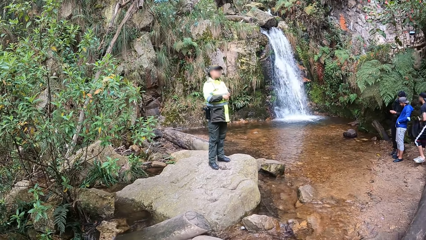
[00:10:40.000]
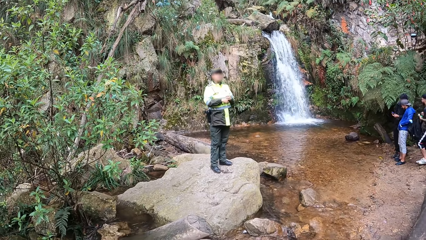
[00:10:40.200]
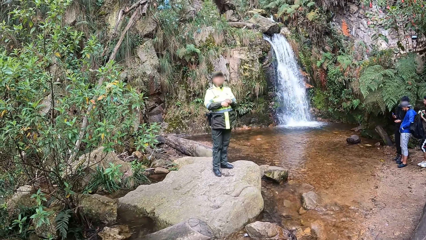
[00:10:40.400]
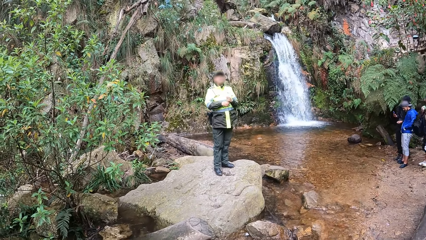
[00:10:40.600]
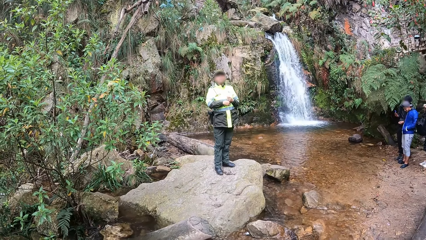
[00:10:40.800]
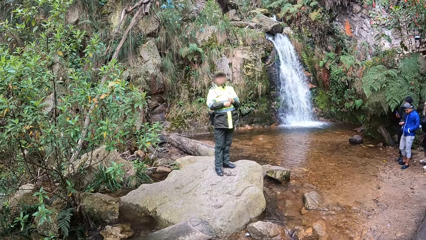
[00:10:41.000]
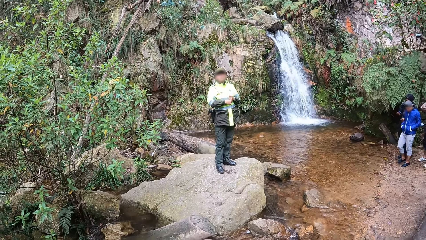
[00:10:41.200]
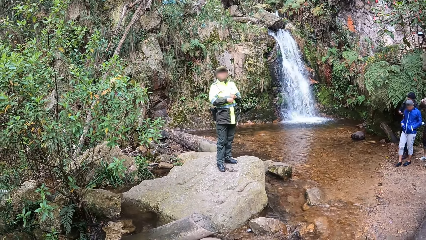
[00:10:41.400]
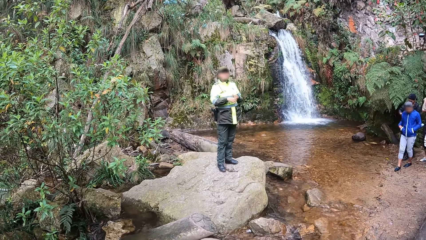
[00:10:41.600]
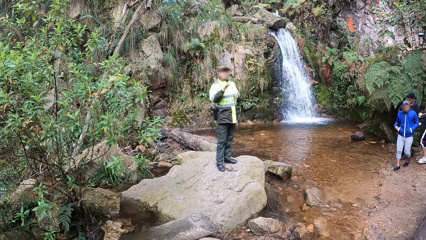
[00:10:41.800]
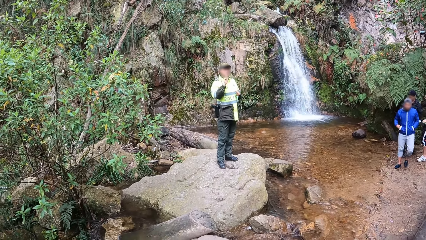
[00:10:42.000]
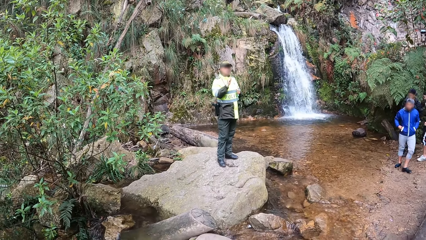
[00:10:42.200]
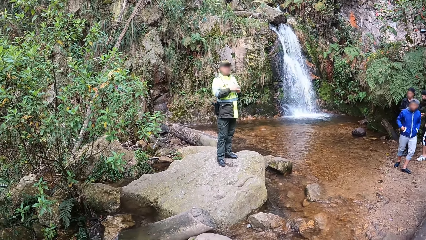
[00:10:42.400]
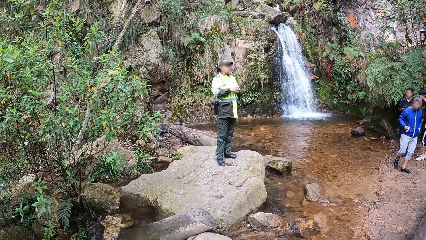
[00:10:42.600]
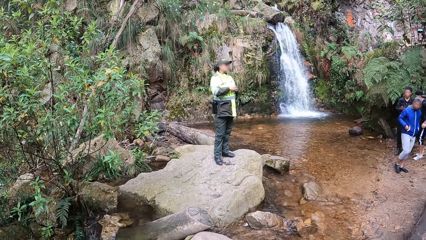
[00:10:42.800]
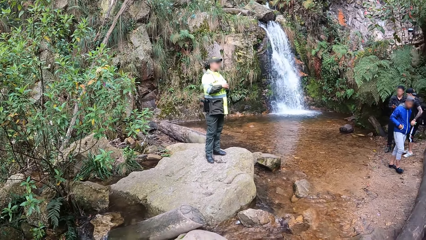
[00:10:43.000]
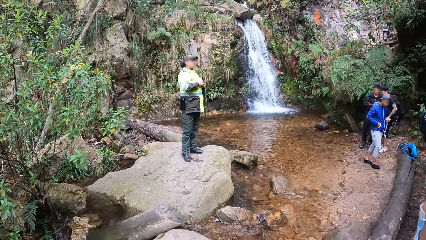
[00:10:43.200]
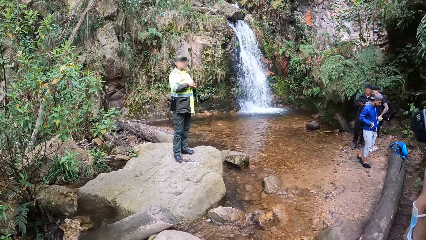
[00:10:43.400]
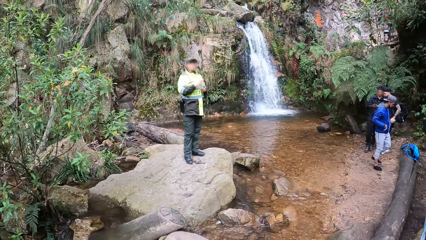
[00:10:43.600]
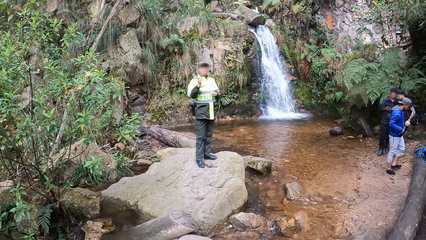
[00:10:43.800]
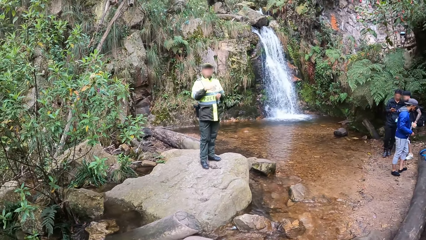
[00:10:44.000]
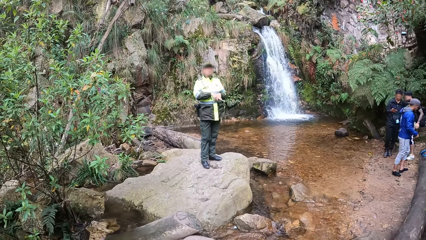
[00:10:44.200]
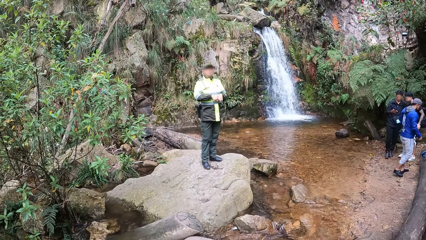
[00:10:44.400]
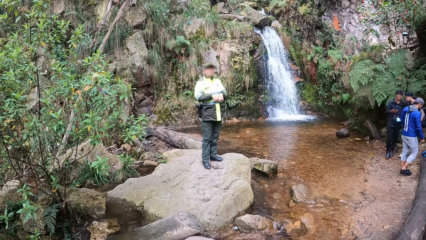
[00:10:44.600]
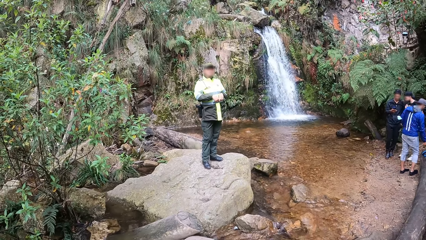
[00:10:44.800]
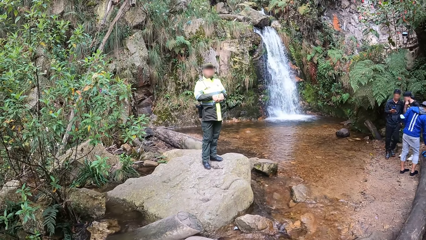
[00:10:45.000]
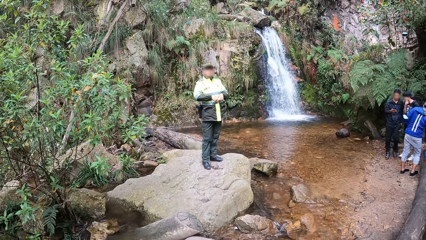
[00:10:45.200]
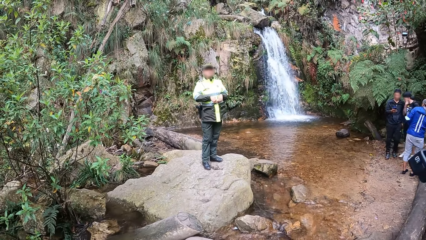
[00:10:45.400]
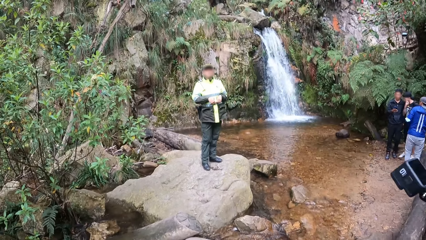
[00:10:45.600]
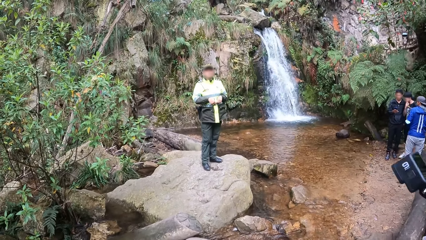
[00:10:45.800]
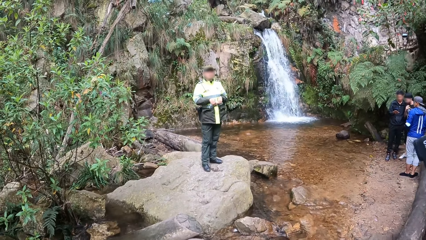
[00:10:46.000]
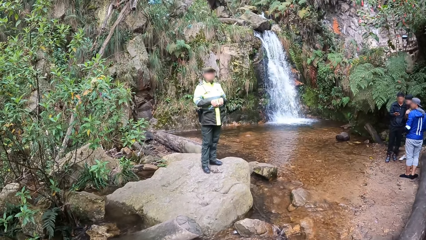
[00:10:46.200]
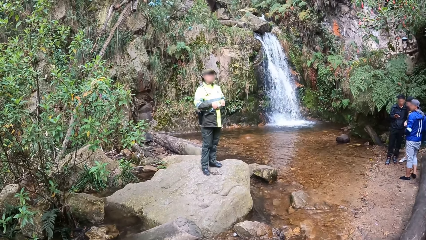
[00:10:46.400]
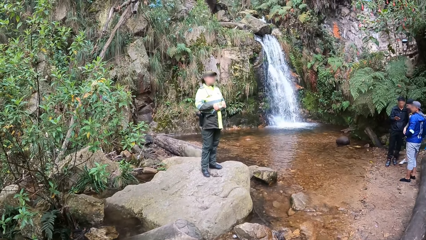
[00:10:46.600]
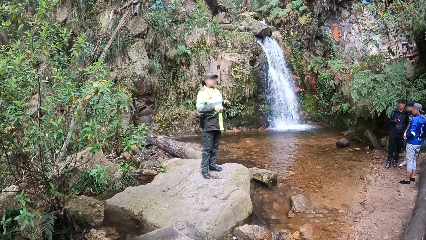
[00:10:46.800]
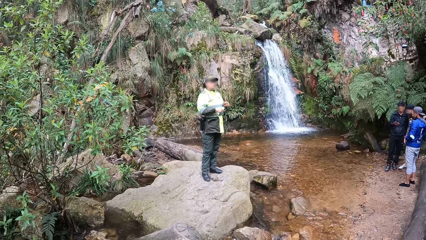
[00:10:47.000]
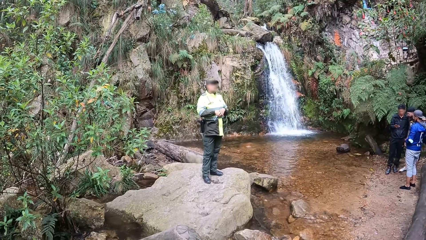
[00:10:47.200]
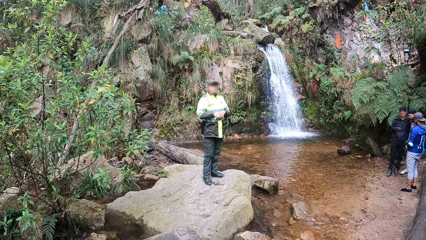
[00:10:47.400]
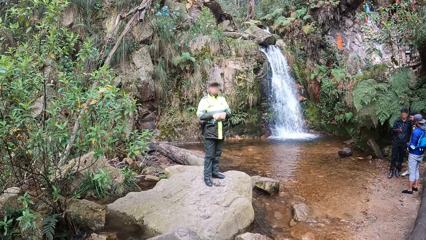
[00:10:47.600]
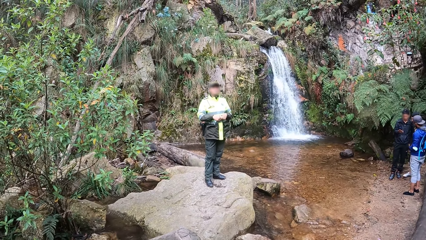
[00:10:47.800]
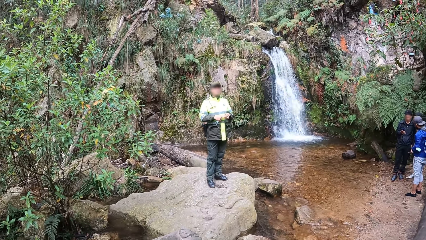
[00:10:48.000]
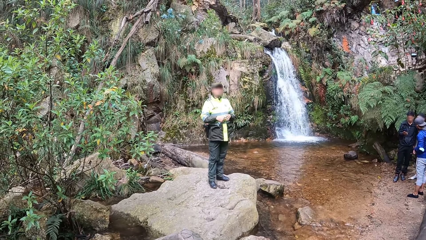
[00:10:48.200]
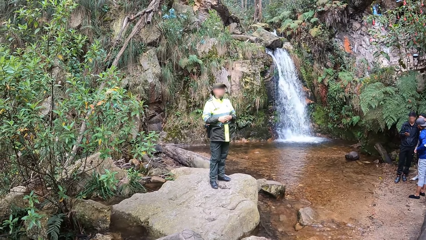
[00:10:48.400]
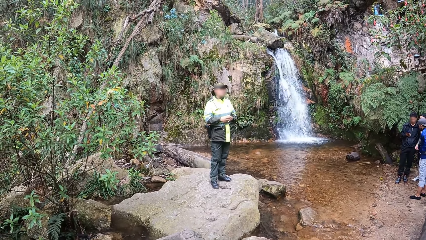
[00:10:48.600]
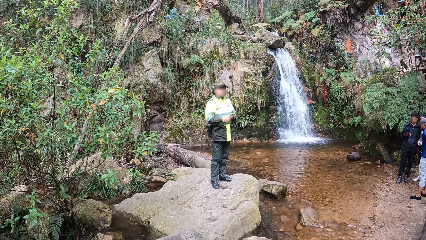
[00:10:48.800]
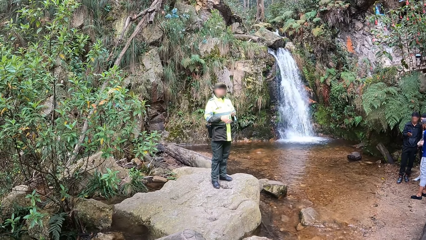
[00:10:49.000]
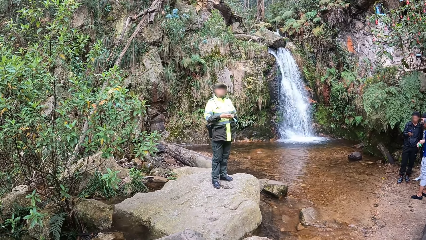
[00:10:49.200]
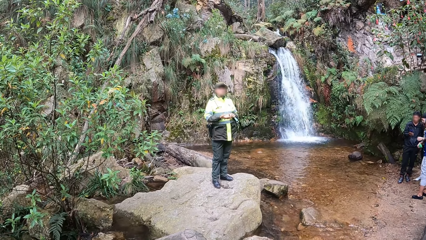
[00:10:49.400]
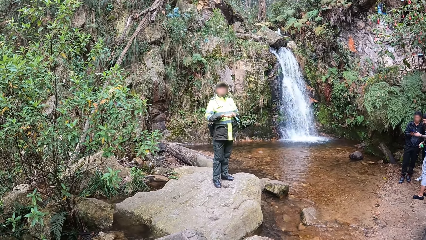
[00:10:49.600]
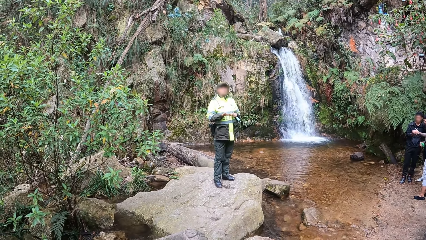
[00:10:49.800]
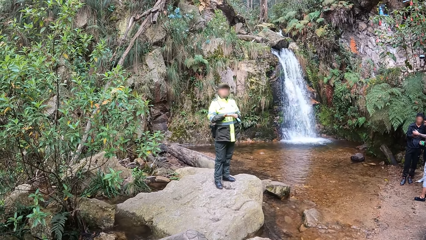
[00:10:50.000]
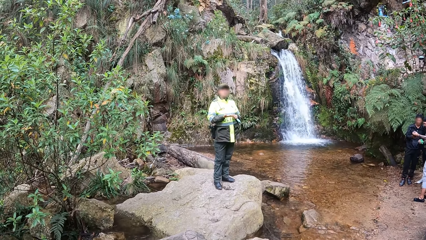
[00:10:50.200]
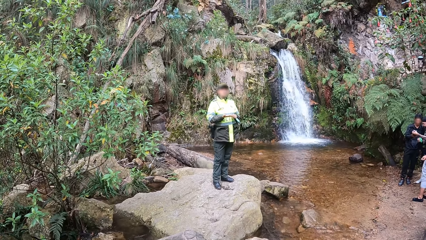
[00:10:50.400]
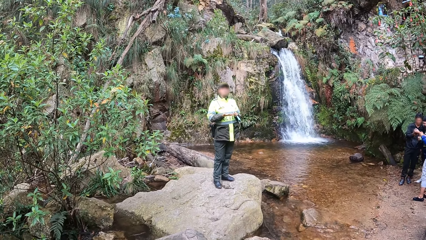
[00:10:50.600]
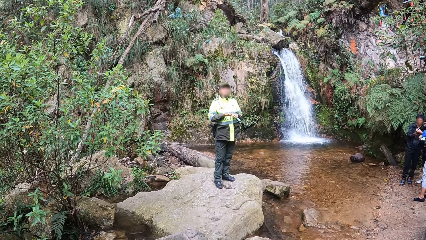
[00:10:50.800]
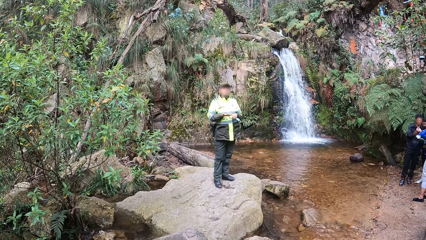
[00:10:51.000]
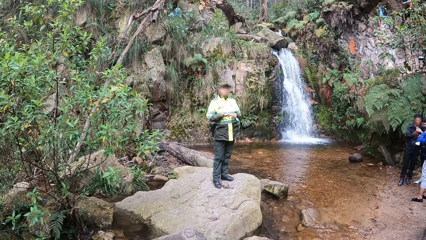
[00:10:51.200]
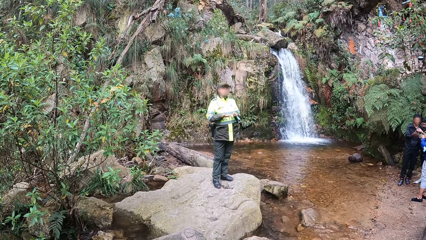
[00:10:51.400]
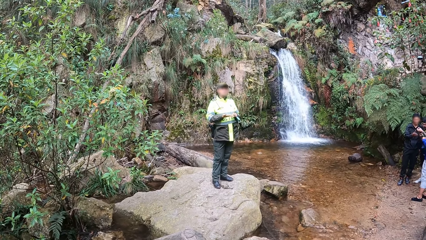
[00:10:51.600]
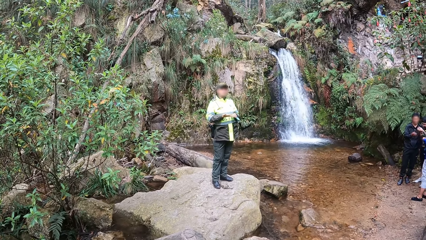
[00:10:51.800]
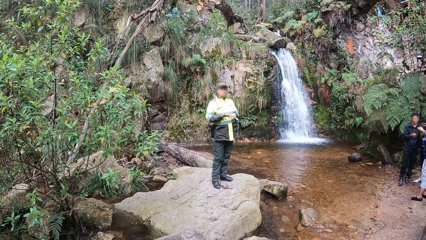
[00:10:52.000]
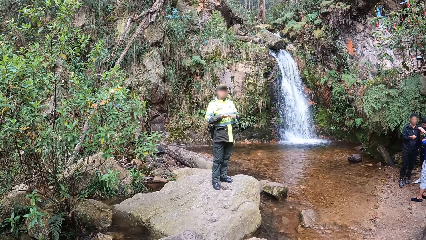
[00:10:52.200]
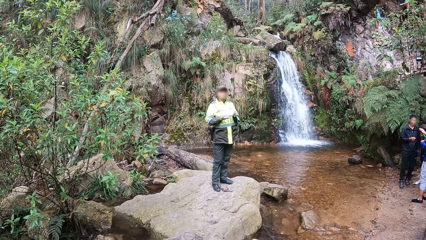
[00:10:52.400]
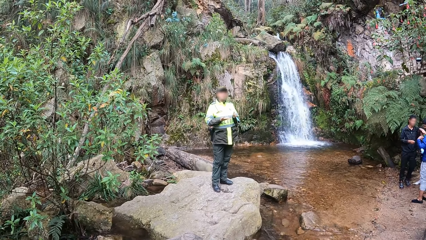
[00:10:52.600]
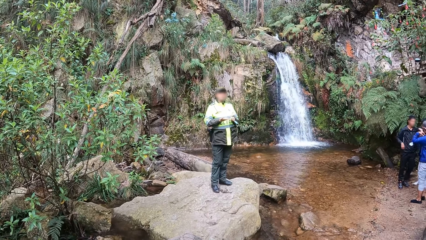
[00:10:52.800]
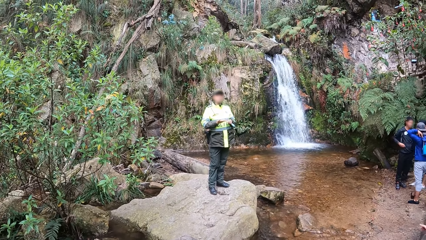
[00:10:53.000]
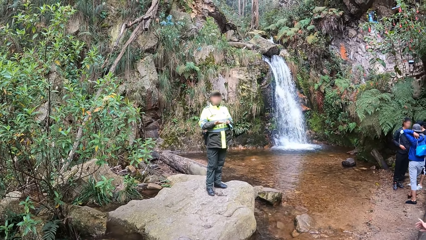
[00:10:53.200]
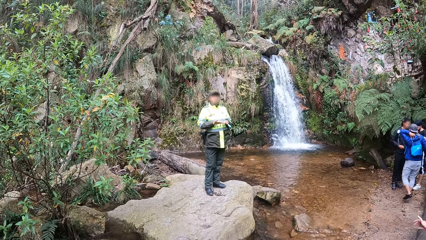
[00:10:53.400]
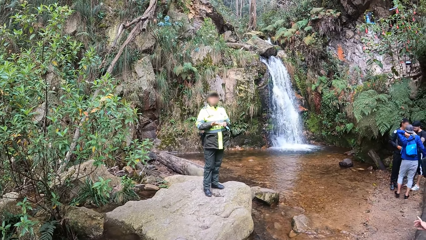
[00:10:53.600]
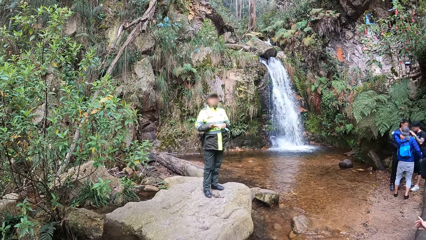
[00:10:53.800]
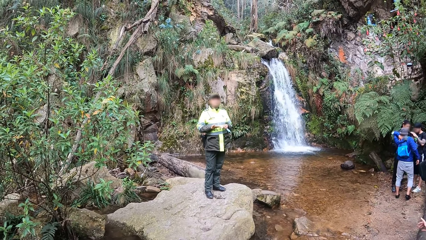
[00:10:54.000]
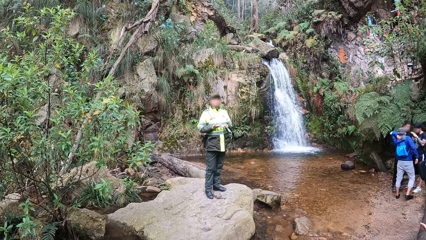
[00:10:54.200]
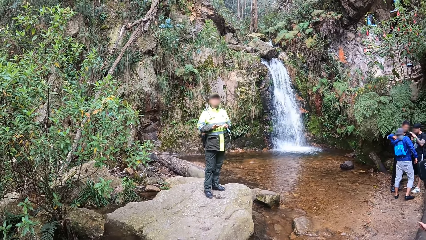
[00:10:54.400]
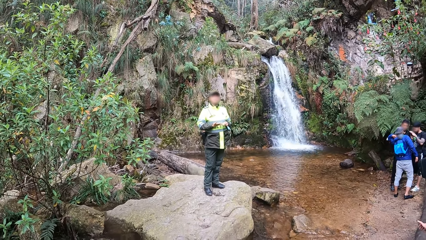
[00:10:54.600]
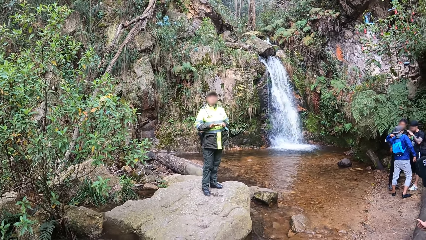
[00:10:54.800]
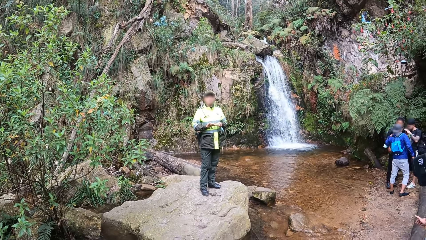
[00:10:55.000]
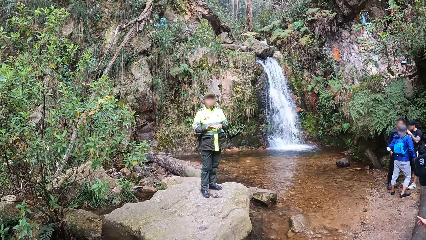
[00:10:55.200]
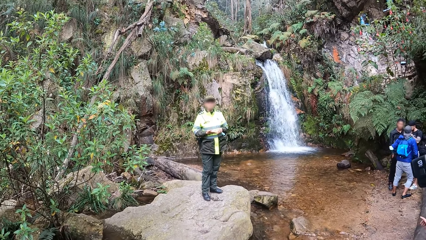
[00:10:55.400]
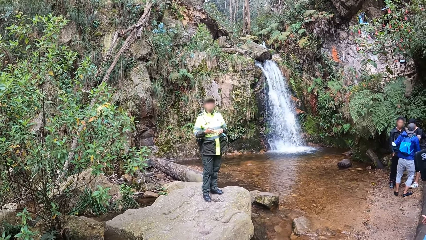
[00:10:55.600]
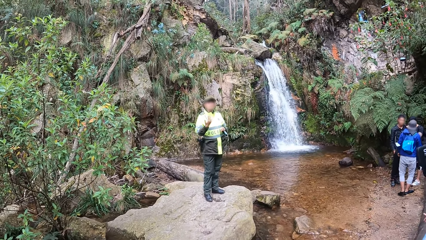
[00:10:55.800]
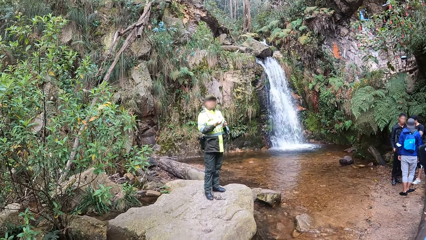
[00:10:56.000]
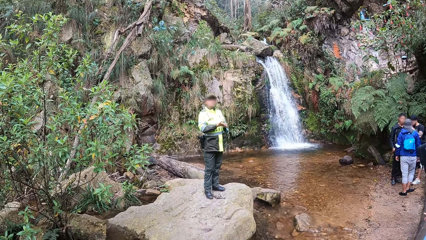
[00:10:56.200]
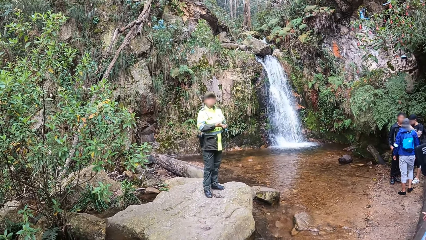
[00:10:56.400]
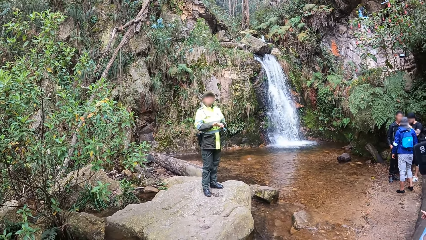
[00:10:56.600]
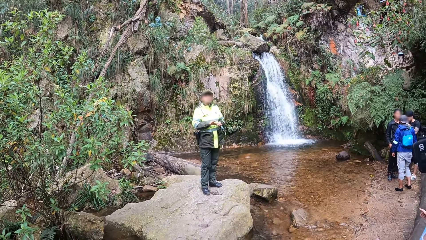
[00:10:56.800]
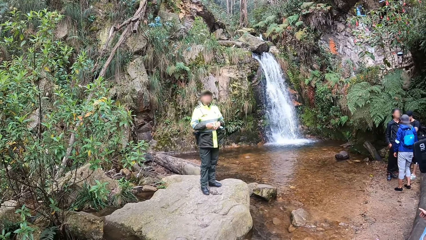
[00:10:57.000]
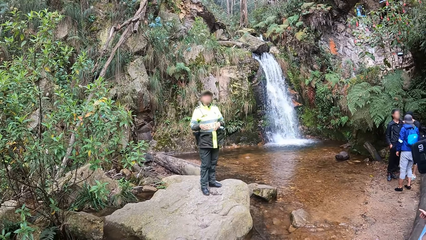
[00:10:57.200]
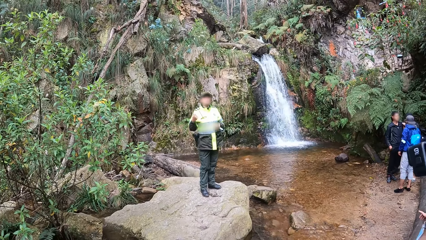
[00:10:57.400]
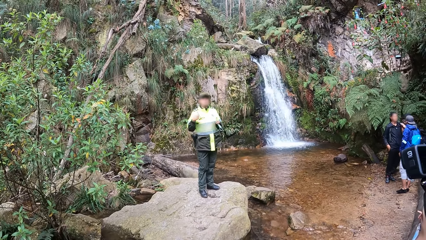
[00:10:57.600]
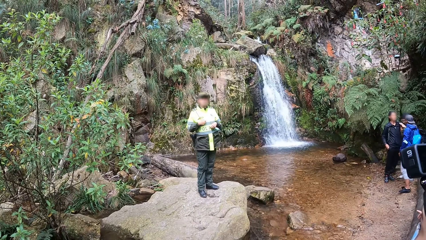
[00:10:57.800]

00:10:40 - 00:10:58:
The camera wearer looks around a waterfall. They interact with a lady. They look around the waterfall. The lady interacts with the camera wearer. A man walks around the waterfall.
